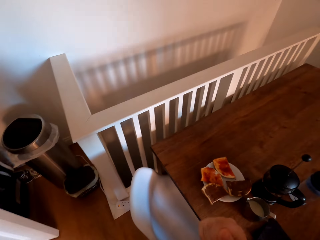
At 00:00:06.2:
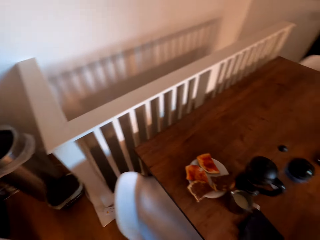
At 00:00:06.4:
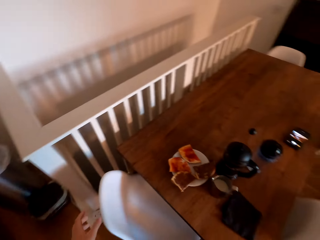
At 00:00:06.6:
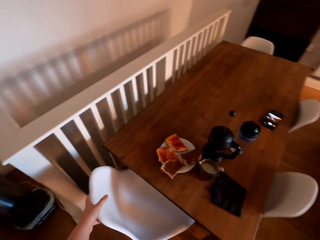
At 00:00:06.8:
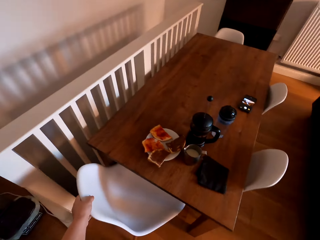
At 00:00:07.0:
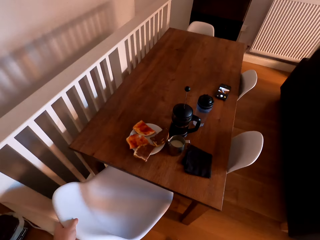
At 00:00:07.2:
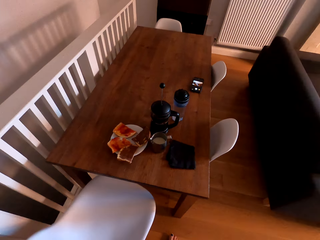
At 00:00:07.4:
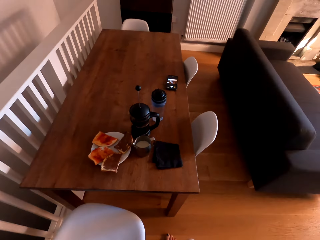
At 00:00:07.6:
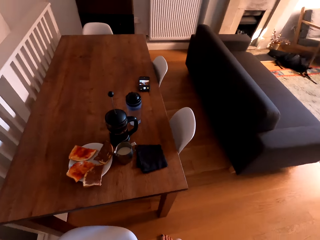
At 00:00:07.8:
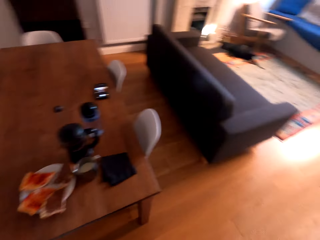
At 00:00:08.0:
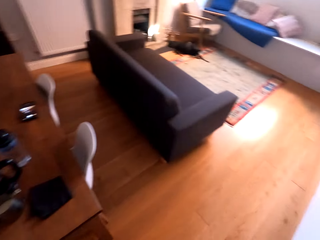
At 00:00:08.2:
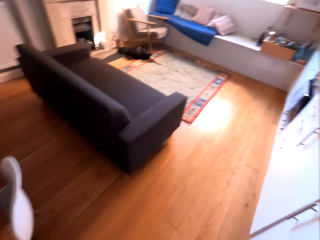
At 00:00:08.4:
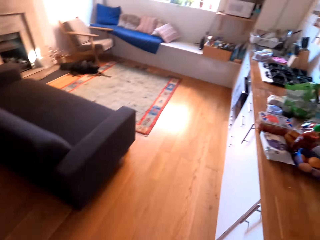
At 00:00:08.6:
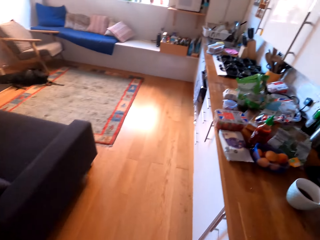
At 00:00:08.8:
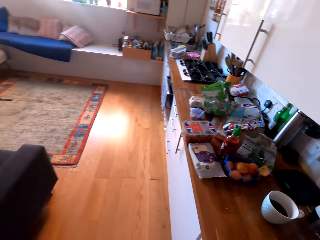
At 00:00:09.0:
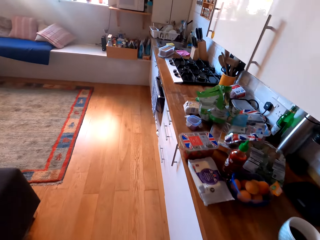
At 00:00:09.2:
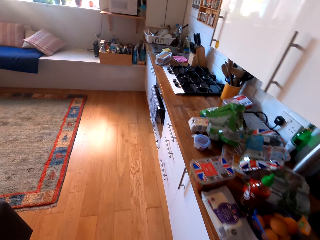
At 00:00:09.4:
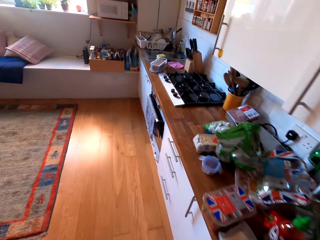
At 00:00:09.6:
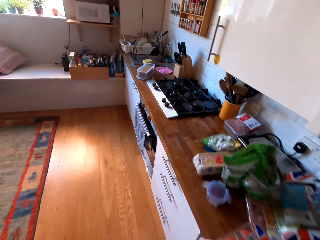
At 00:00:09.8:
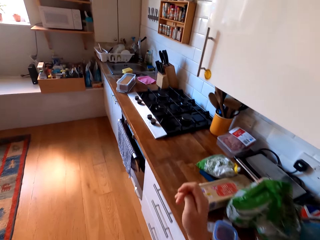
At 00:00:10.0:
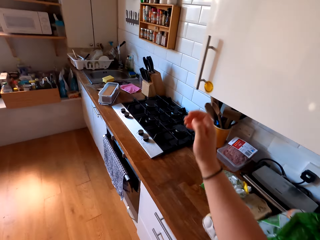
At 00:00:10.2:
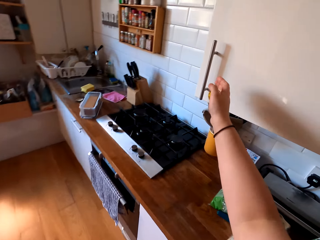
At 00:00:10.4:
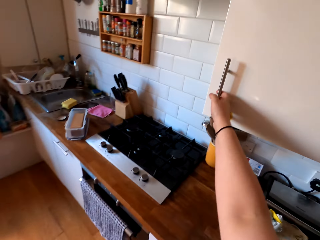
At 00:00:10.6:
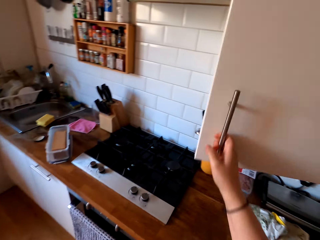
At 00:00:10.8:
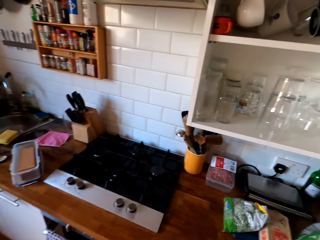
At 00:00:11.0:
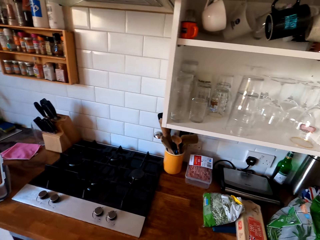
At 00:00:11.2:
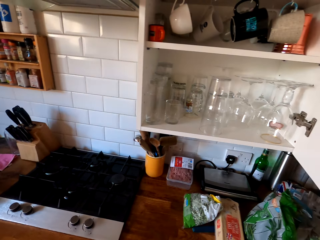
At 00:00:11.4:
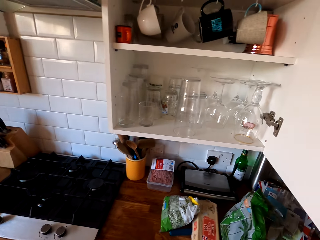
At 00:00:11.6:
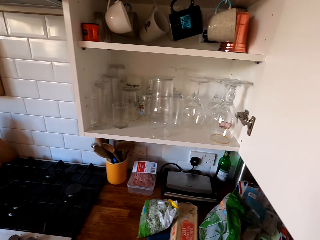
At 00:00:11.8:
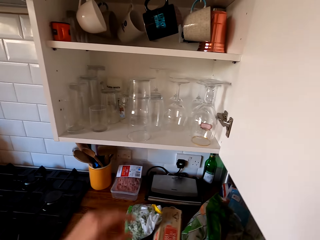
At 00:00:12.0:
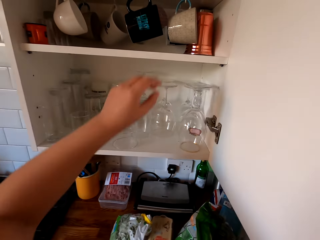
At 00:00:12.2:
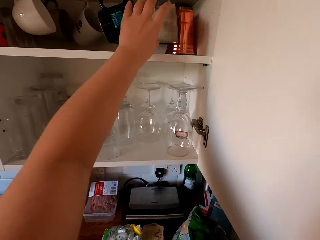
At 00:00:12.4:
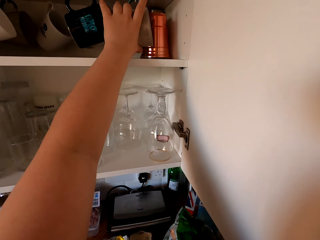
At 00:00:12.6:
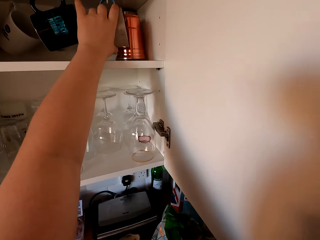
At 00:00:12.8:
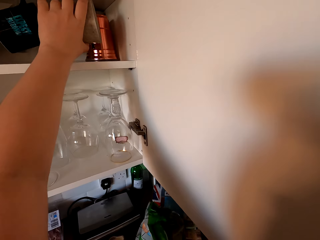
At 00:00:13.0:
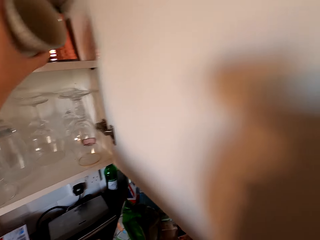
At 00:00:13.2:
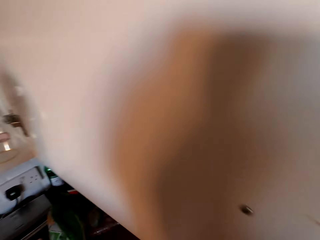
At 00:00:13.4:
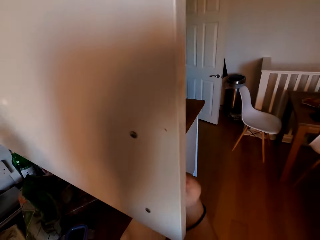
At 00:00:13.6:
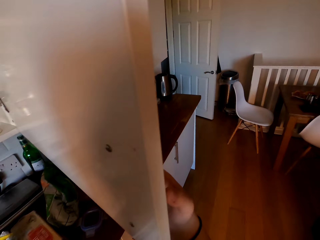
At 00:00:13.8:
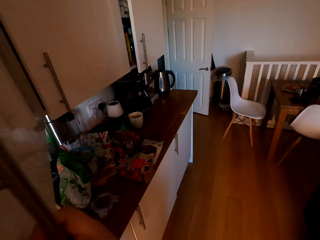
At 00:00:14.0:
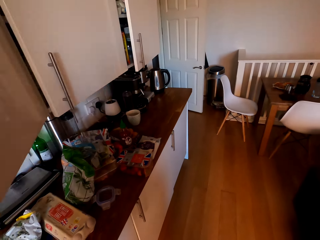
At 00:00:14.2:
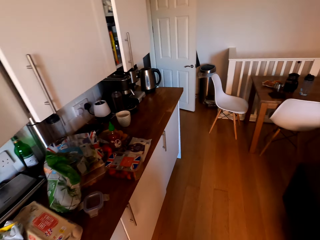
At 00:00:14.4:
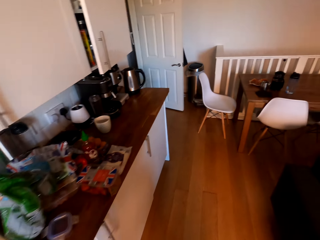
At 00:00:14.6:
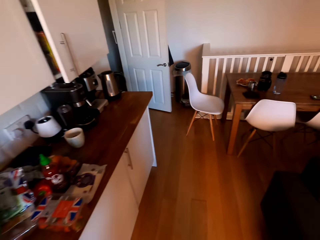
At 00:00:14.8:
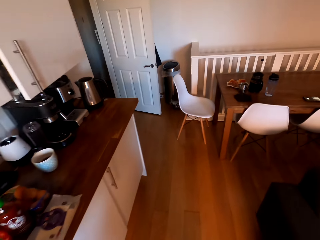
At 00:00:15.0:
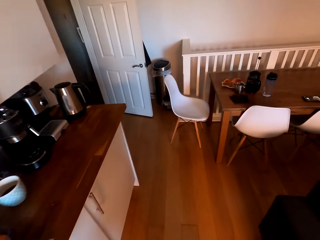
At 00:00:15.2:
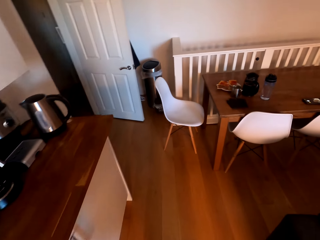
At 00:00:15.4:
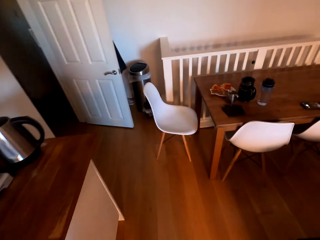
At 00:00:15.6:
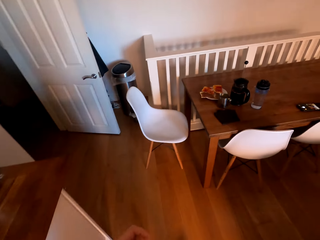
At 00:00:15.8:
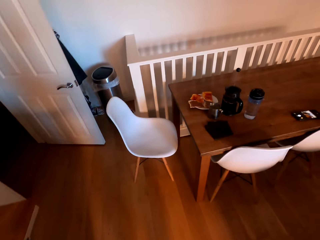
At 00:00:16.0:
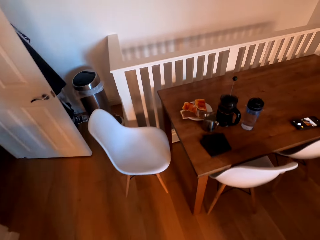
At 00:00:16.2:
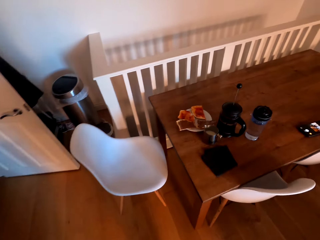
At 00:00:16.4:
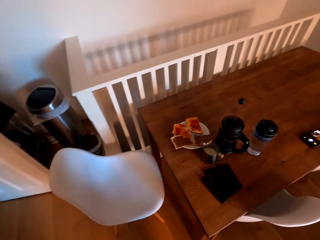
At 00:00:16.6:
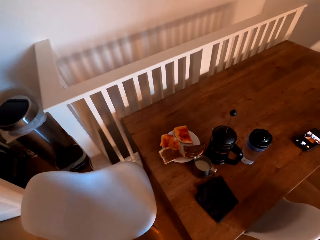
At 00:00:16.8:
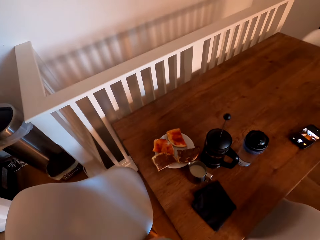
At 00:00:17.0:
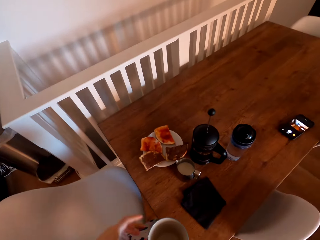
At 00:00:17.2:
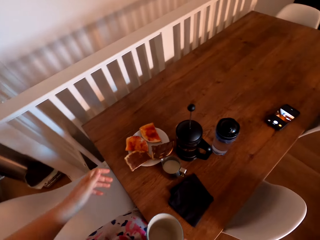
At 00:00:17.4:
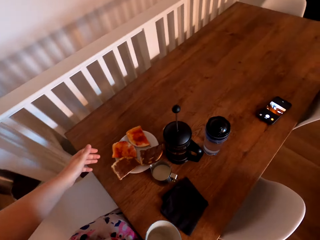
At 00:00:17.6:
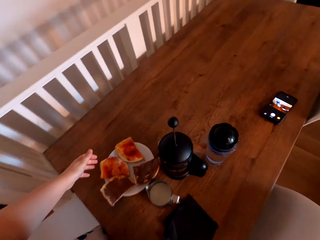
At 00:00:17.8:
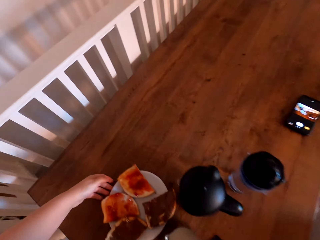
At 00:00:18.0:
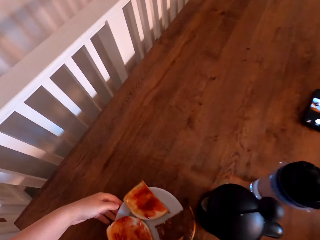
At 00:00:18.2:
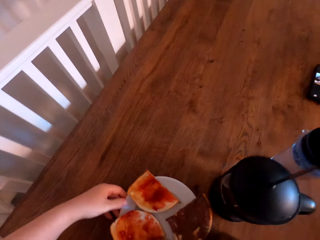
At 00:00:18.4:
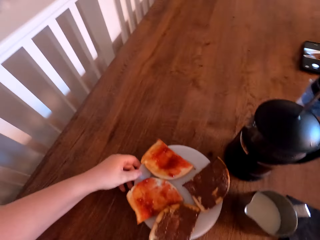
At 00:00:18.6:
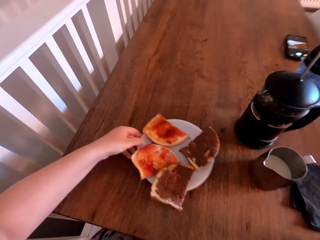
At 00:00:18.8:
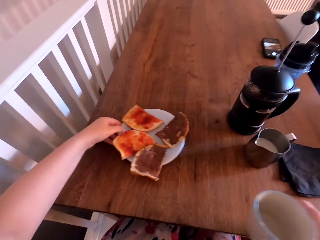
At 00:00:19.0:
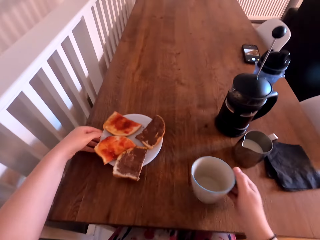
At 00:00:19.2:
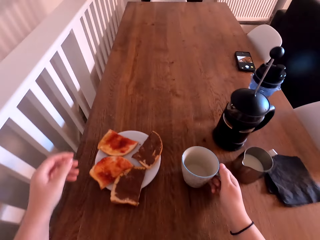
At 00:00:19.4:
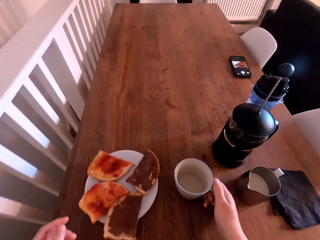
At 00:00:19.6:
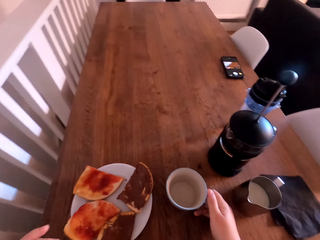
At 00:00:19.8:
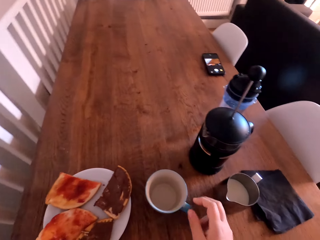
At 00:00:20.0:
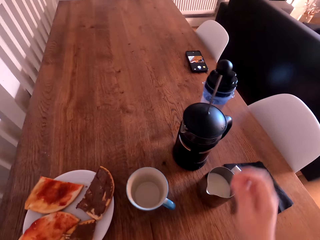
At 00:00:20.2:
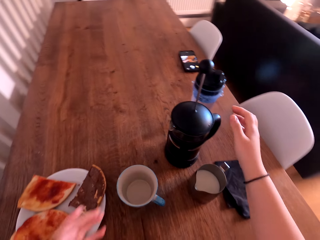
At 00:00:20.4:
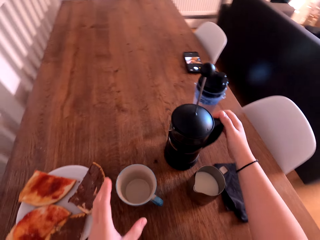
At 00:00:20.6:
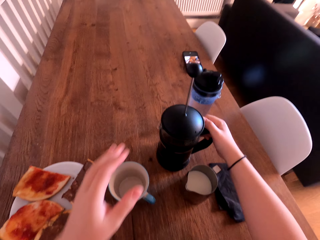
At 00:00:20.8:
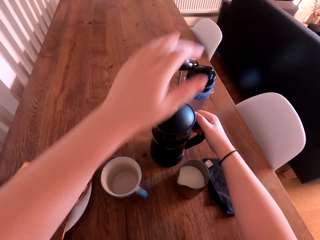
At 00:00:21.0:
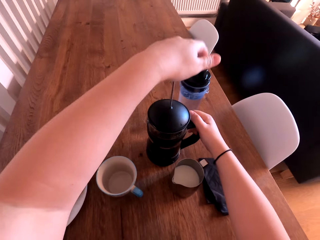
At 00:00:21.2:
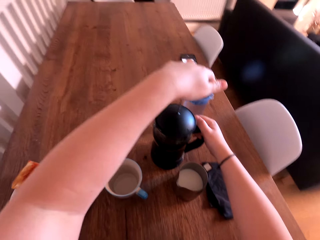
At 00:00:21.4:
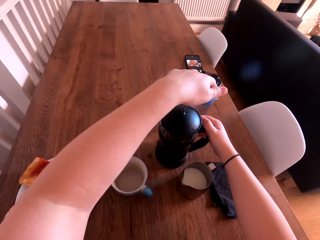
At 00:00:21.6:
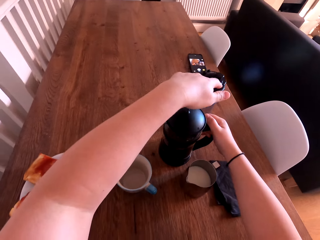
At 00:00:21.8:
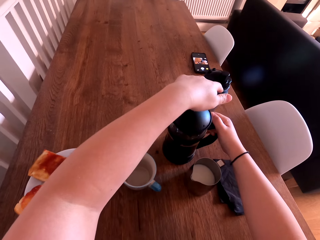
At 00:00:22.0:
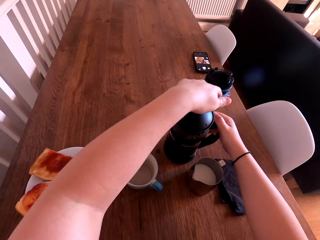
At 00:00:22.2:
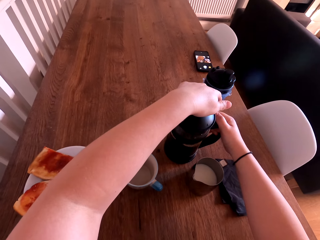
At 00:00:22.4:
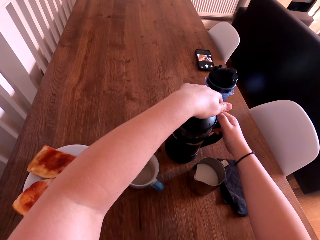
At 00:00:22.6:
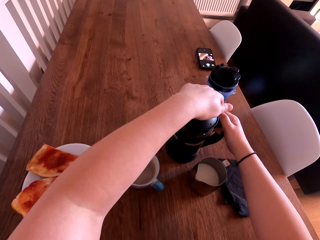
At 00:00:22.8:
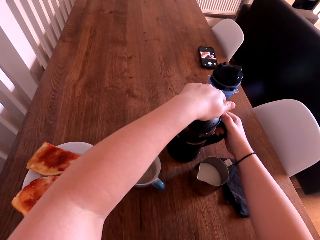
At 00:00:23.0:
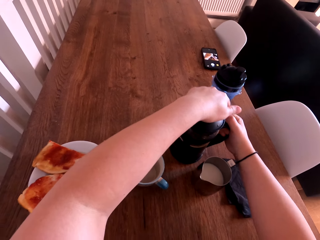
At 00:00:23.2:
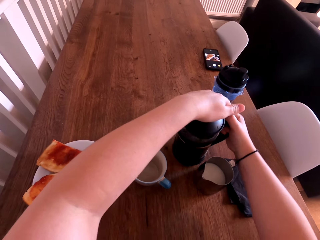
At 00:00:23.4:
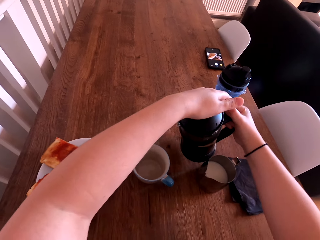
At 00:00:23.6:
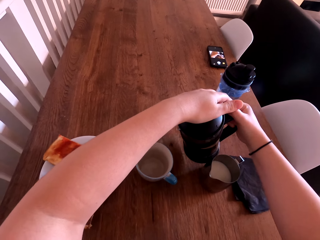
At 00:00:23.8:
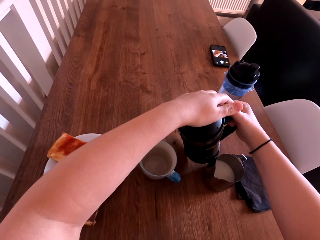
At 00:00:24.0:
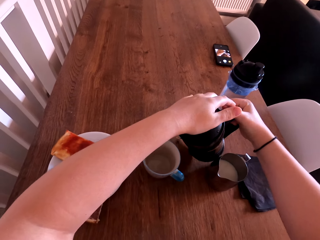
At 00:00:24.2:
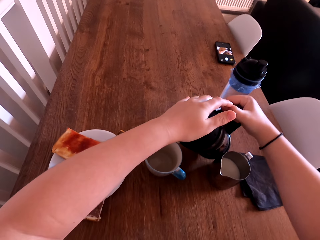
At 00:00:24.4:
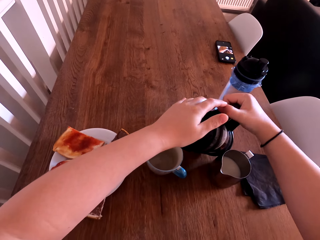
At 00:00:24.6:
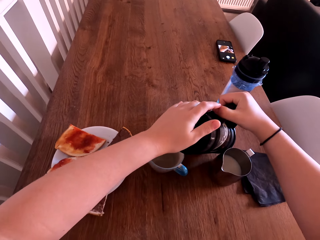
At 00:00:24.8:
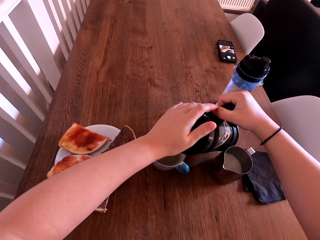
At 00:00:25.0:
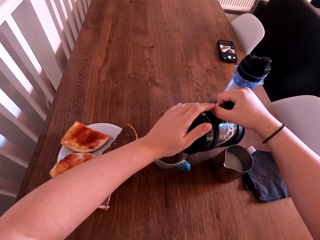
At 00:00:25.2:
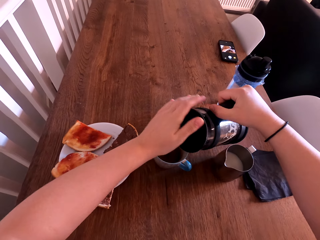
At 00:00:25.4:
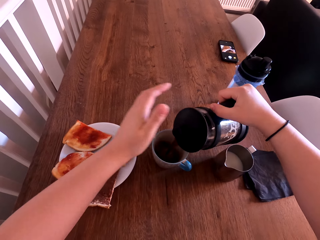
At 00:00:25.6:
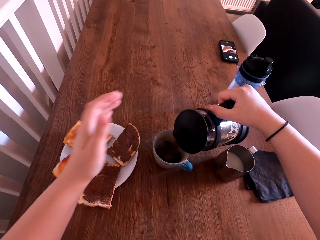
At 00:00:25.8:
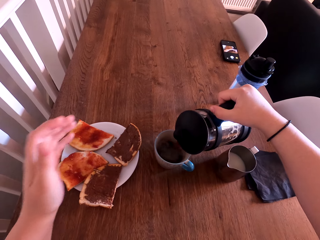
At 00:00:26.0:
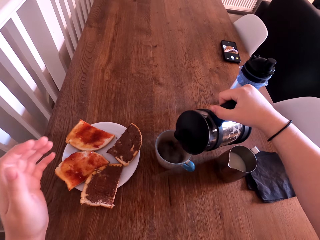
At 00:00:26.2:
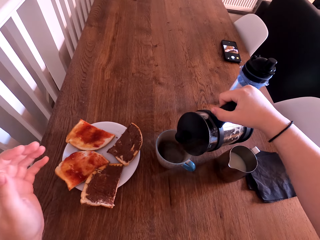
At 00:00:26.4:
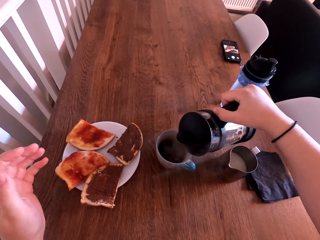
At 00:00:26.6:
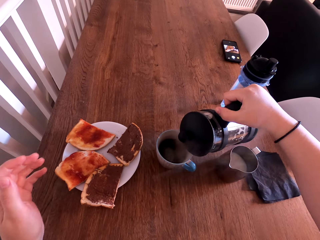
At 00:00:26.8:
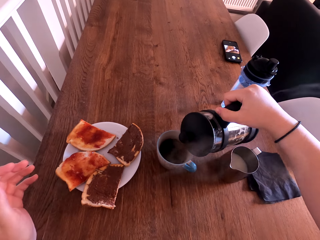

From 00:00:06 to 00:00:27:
The camera wearer pulls the chair. They walk around the kitchen to the cabinet. They open the cabinet door. They take a cup. They close the cabinet. They walk around the kitchen. They push the plate. They pull the plate on the table. They sit on the chair. They put the cup on the table. They touch the flask. They press a coffee jug. They pour coffee in the cup.
